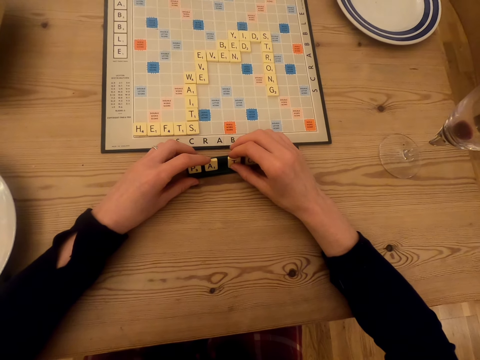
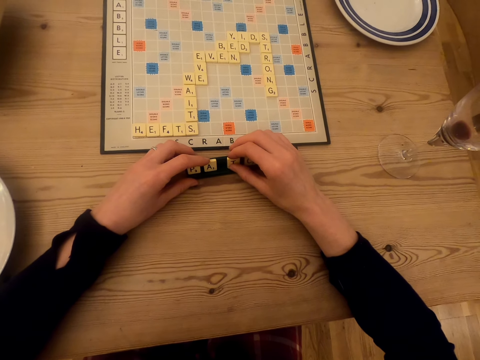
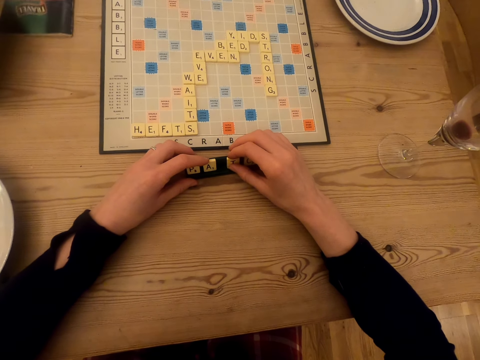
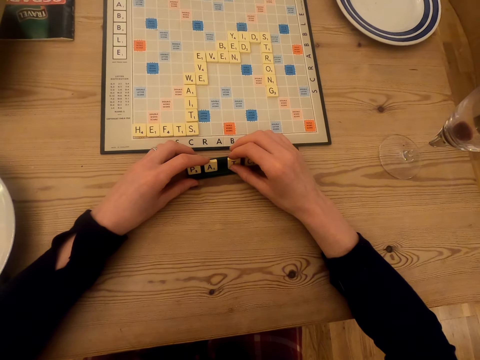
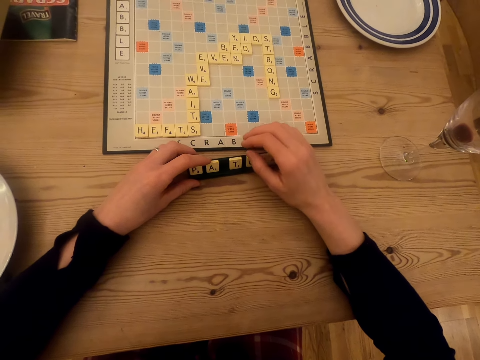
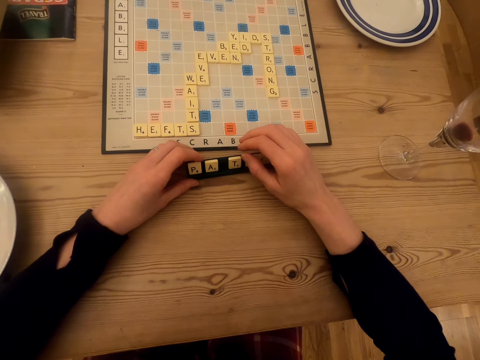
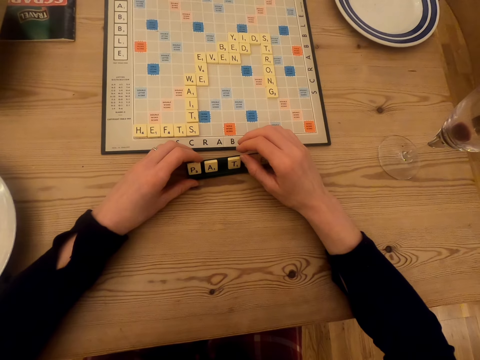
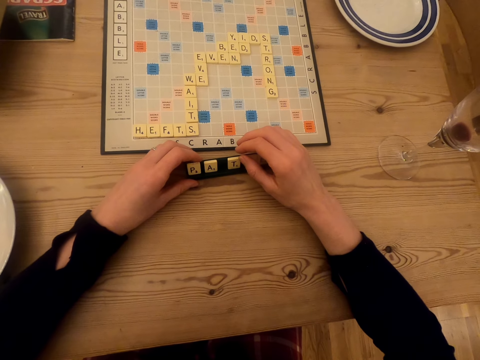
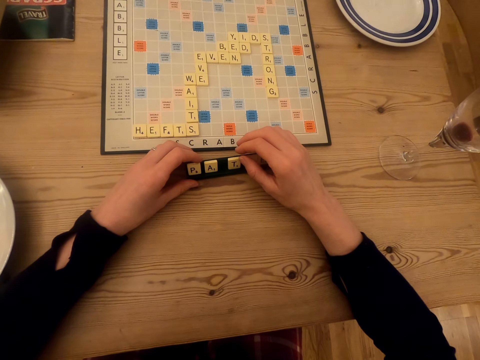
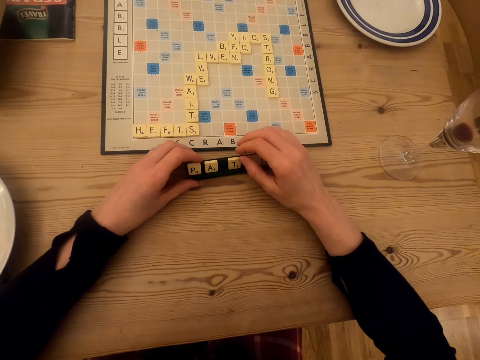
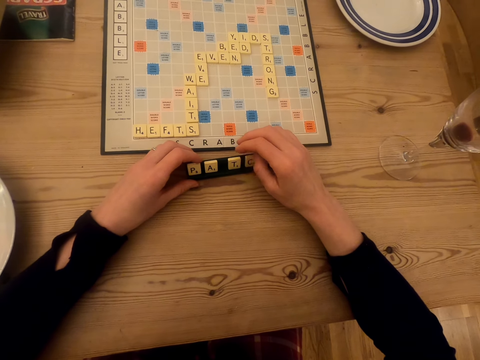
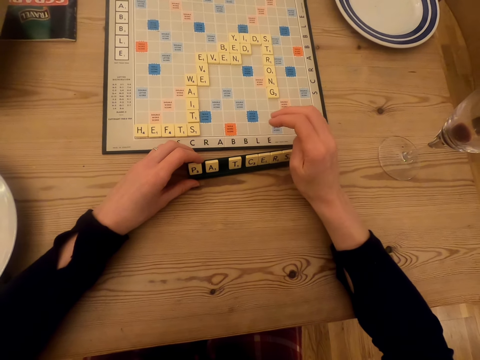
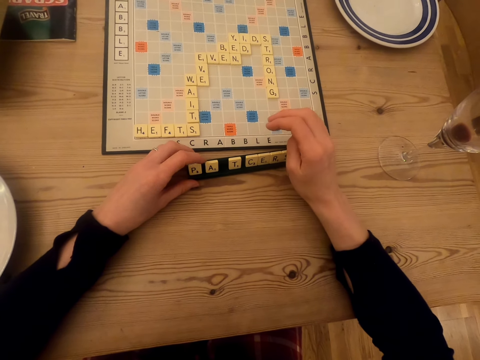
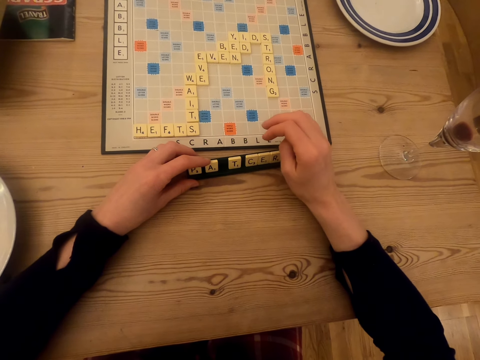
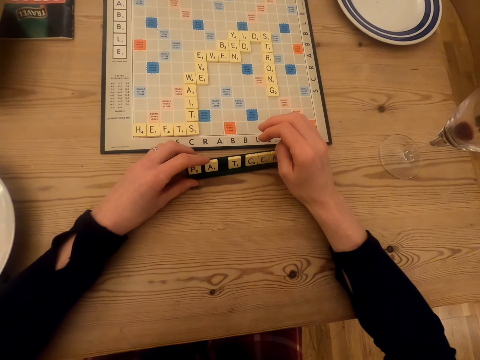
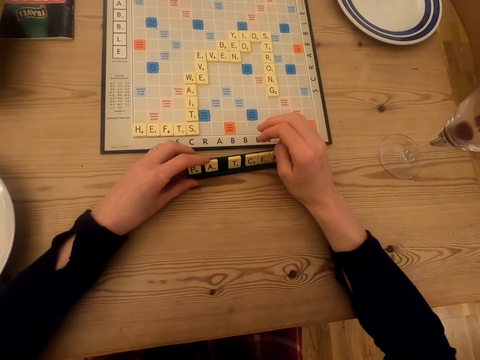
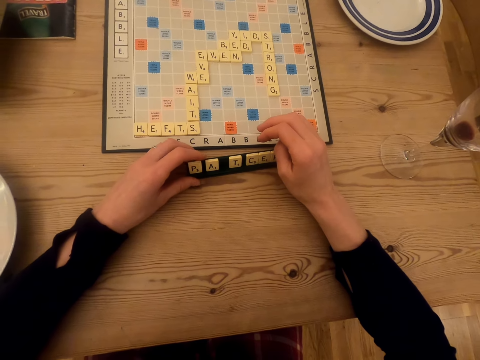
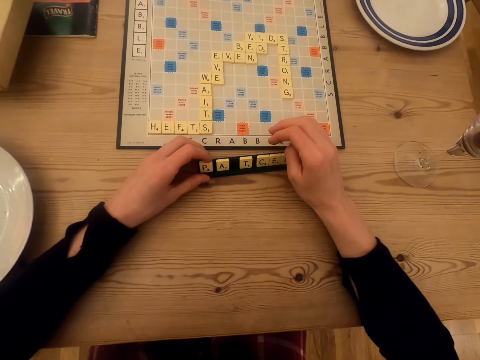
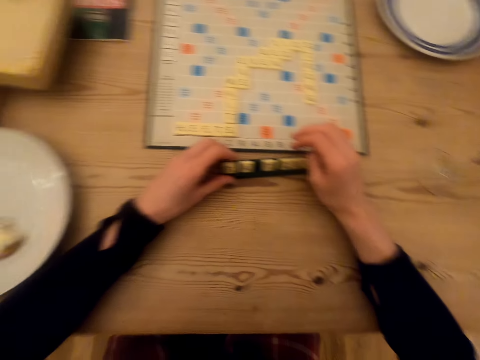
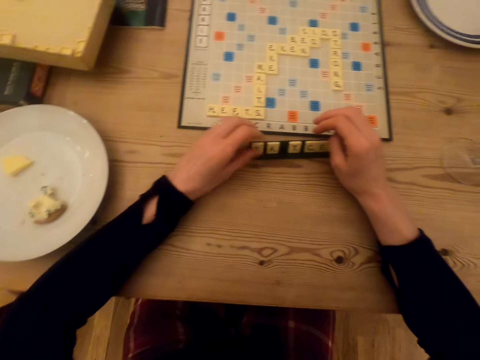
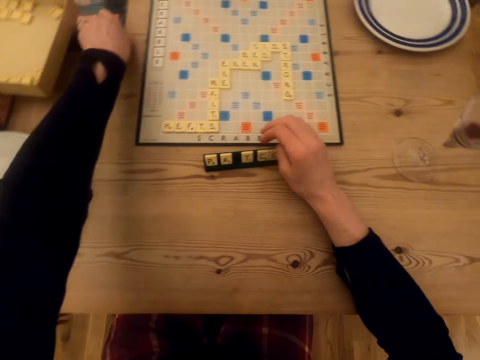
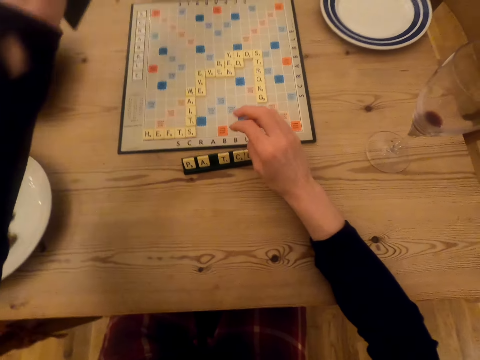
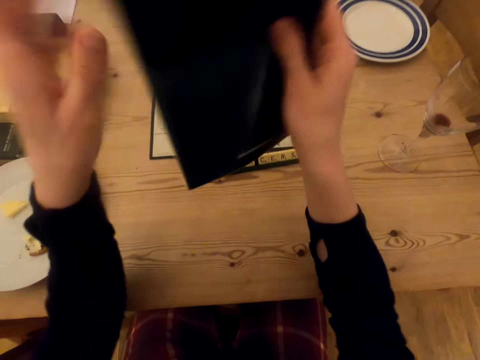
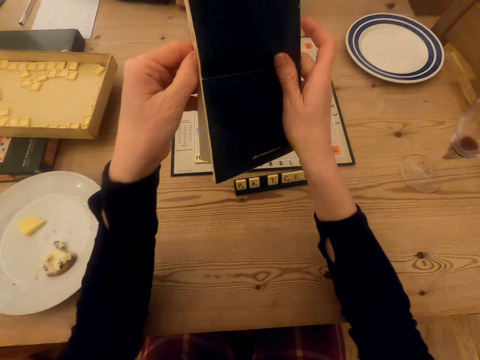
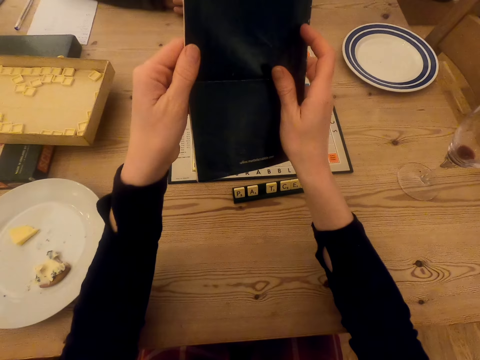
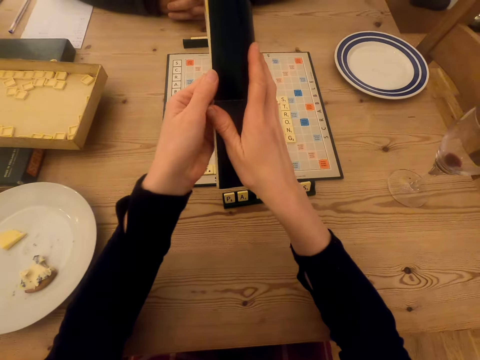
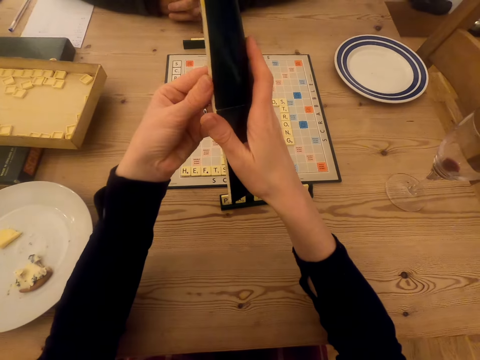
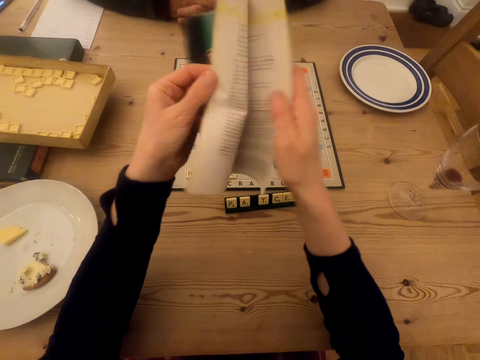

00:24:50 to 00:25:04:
The camera wearer stares at the scrabble tiles. A man places the booklet manual or instruction book on the table. The camera wearer picks the booklet manual, flips the booklet manual, and opens the instruction book.

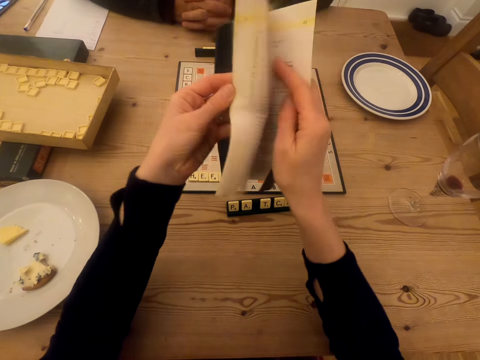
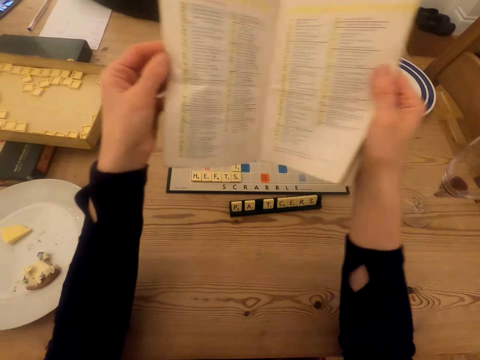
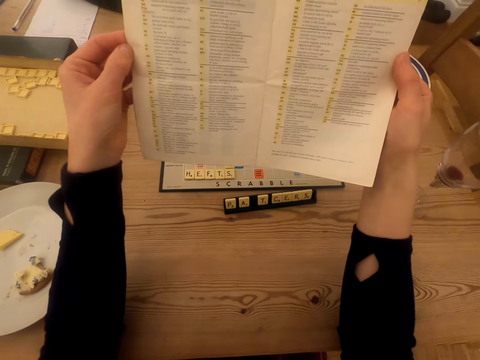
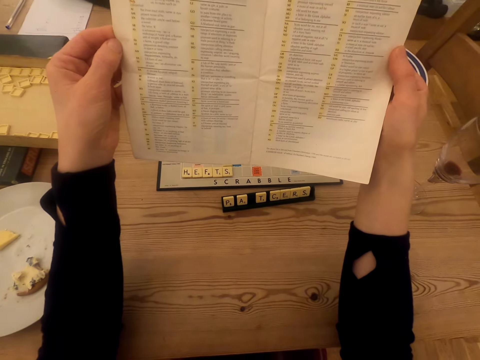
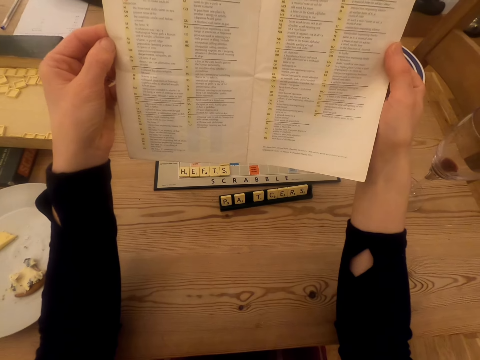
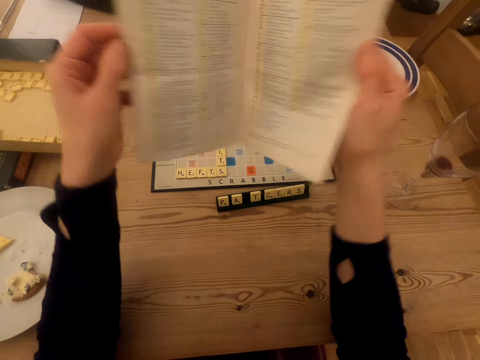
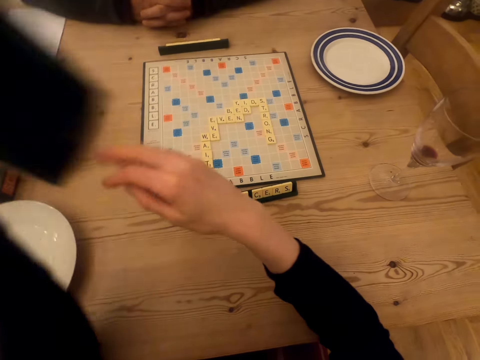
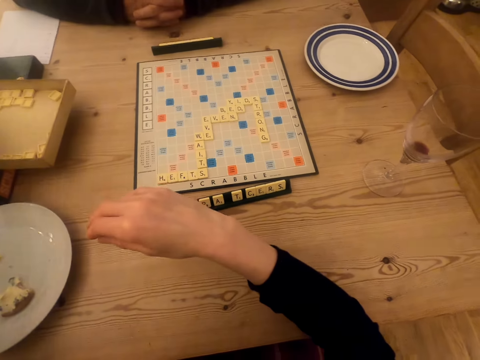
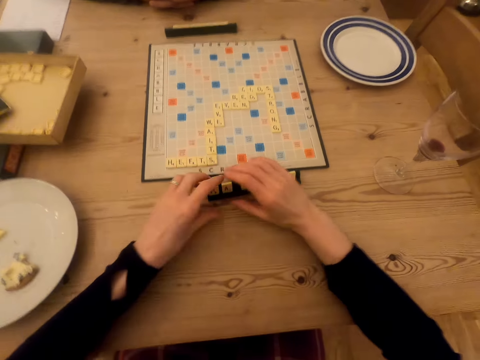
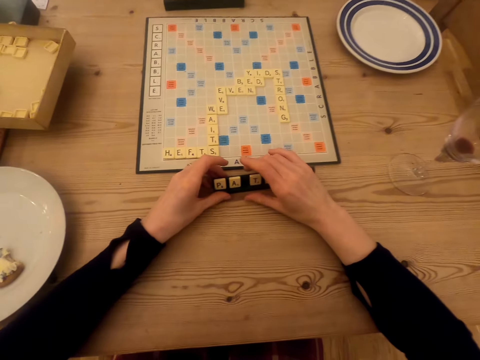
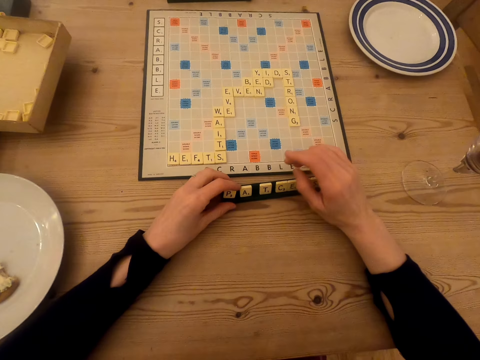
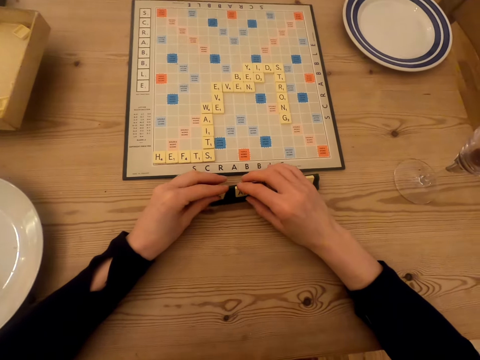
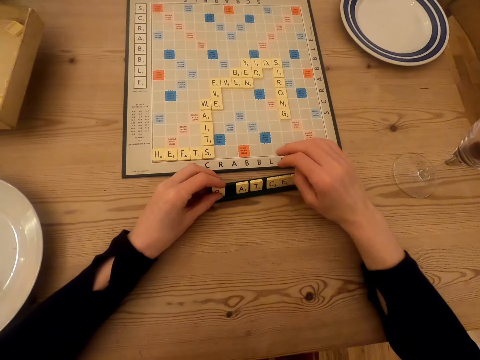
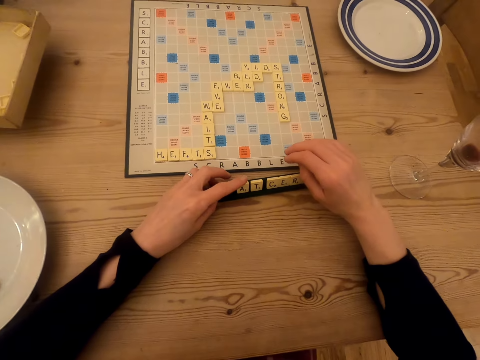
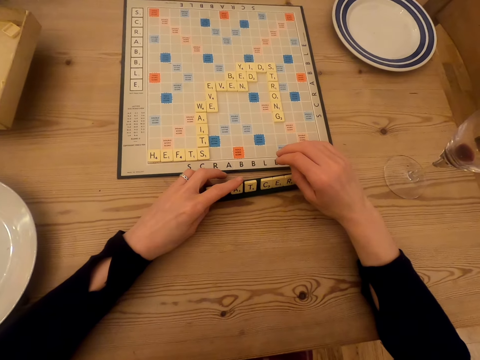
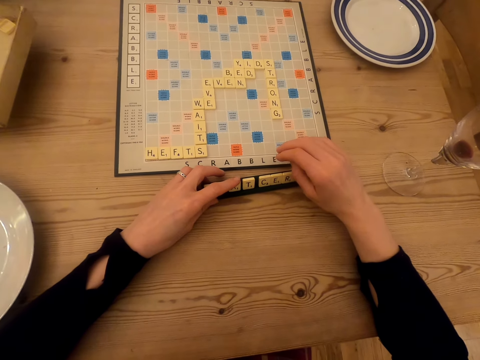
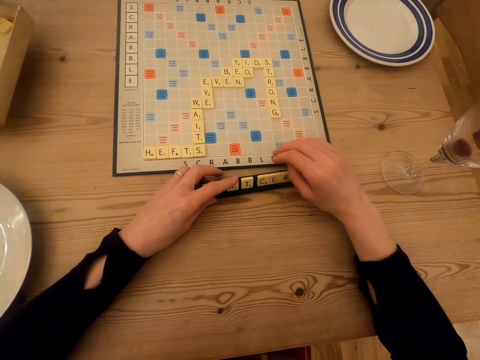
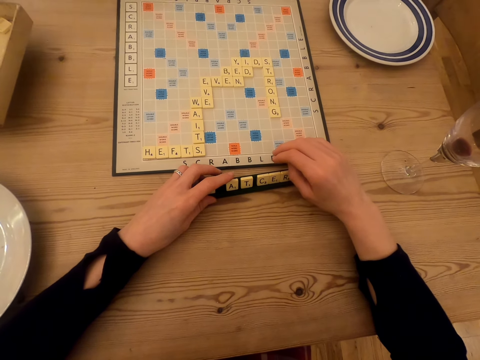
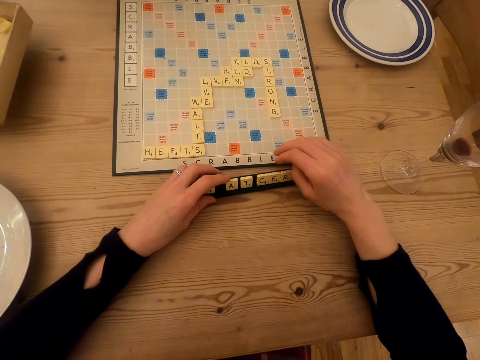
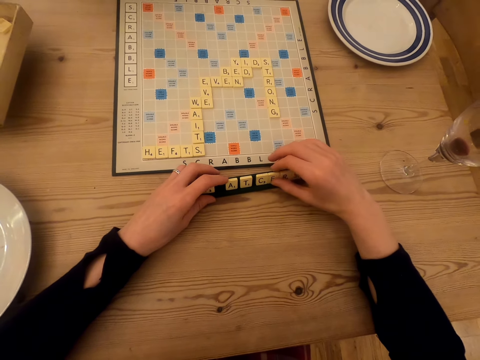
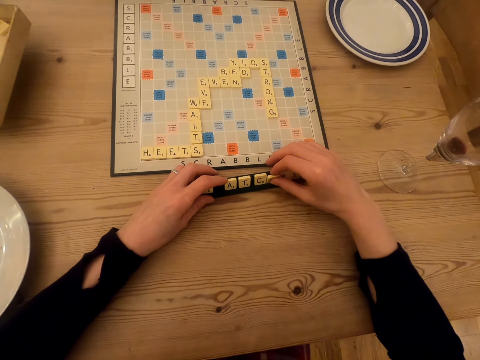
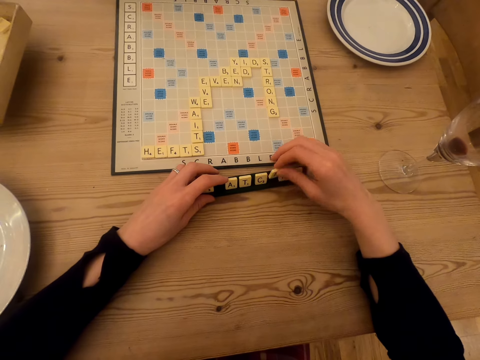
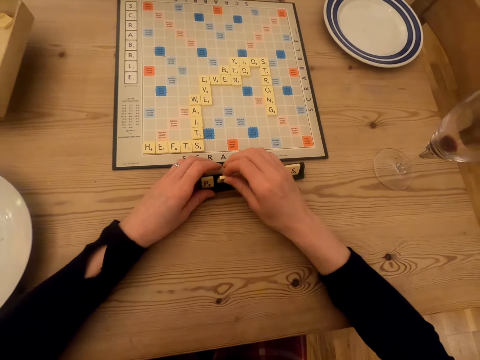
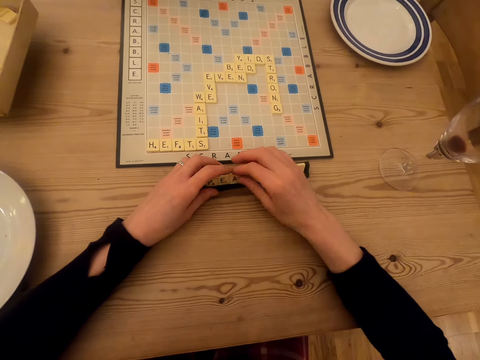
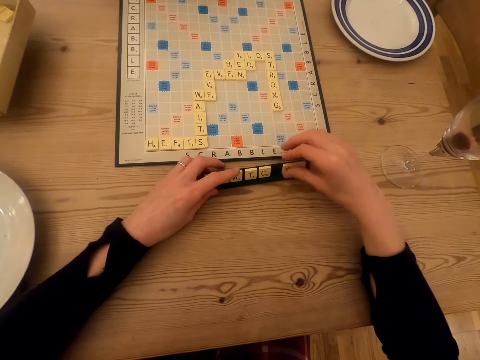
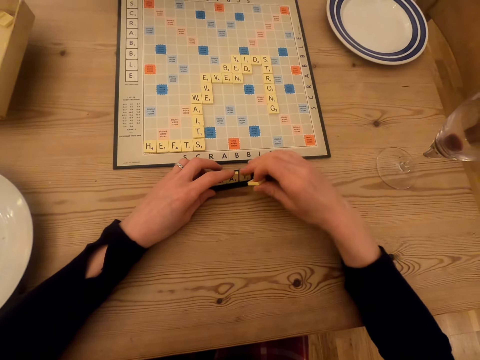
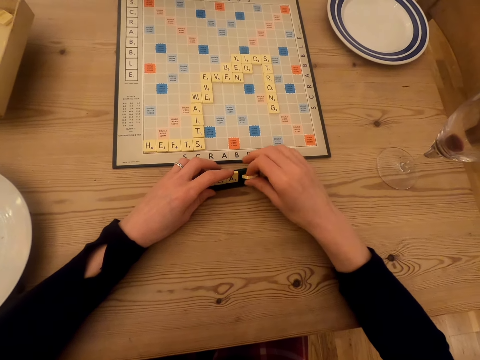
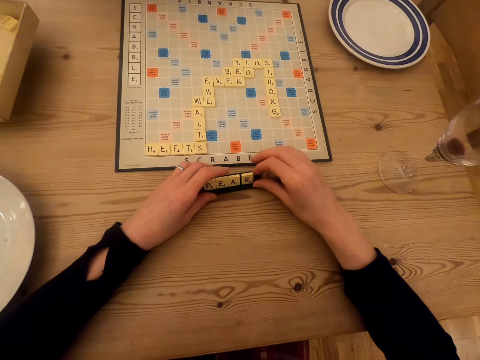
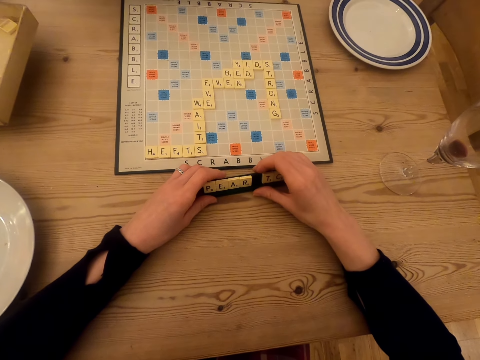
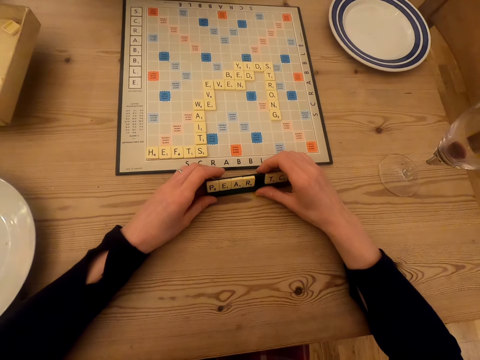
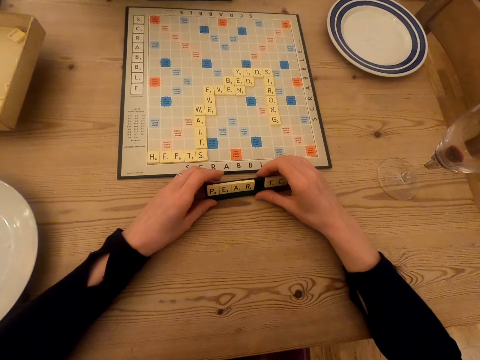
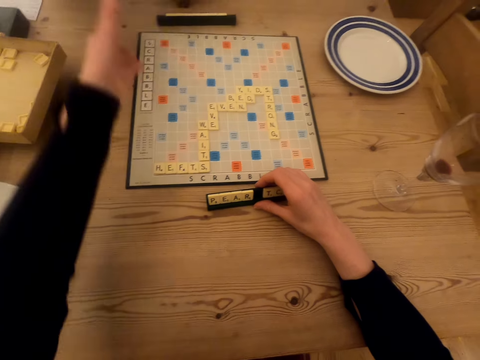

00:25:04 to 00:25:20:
The camera wearer looks at the instruction book or booklet manual. They flip the booklet manual, close the instruction book, and place the instruction book on the table. They move the scrabble tiles and hold the rack. They stare at the scrabble tiles. They pick the letter tile and arrange the scrabble tiles. They place the letter tile on the rack, pick the letter tile, drag the letter tile on the rack, and place the letter tile on the rack. They stare at the scrabble tiles.
